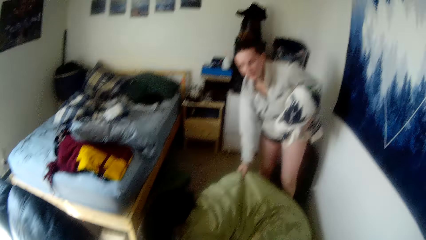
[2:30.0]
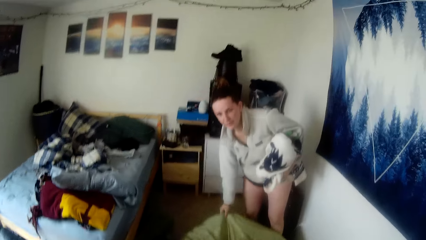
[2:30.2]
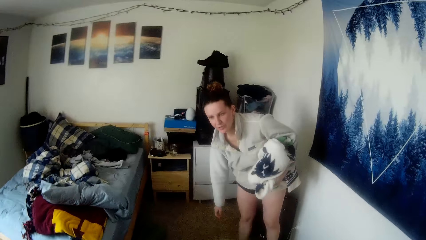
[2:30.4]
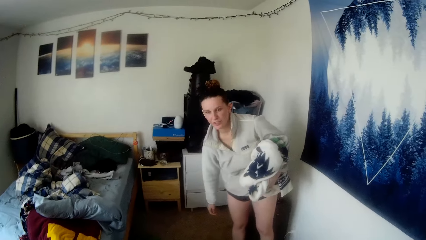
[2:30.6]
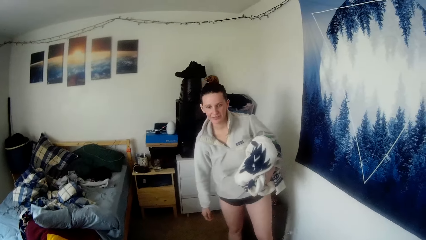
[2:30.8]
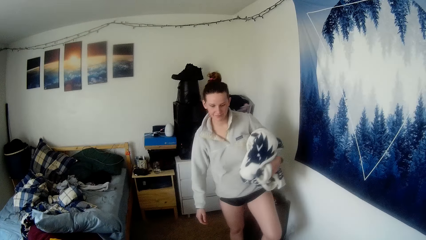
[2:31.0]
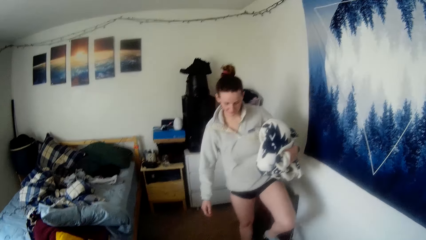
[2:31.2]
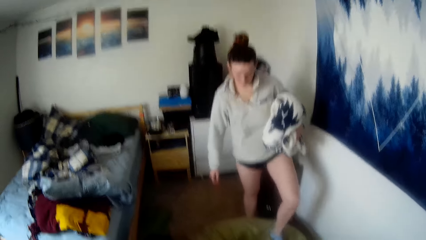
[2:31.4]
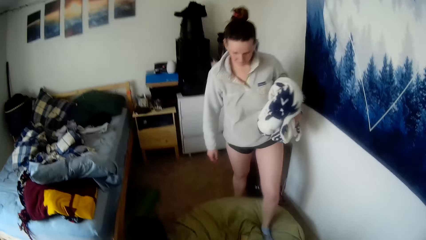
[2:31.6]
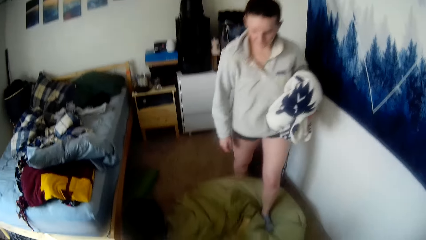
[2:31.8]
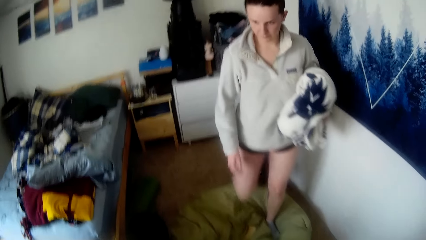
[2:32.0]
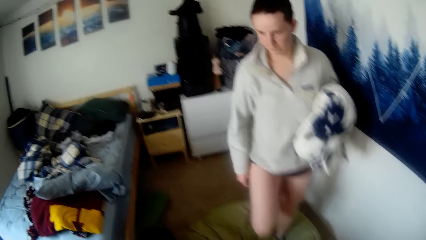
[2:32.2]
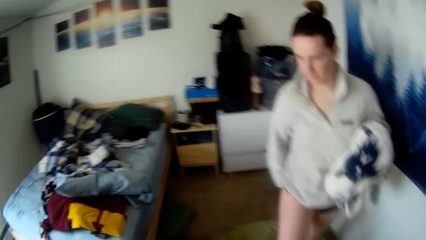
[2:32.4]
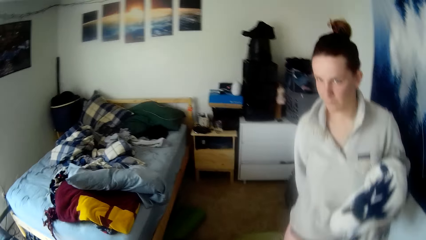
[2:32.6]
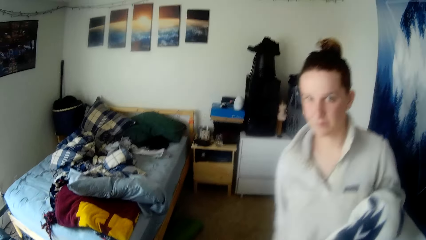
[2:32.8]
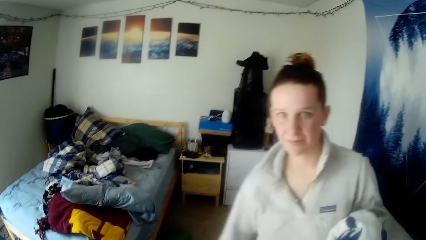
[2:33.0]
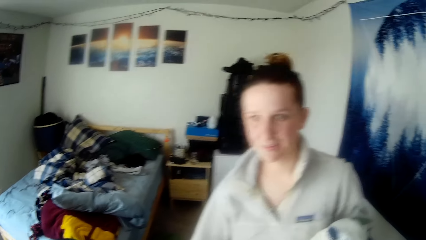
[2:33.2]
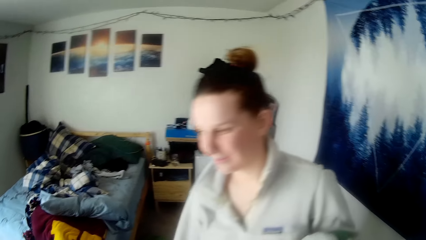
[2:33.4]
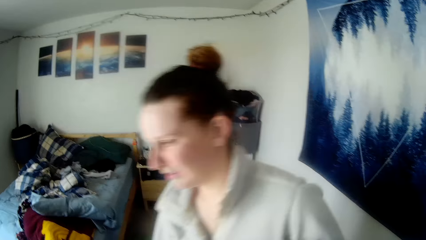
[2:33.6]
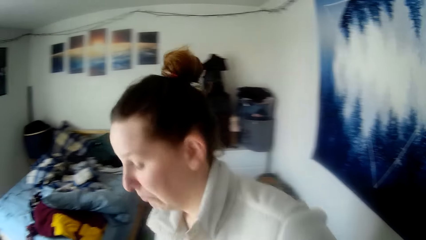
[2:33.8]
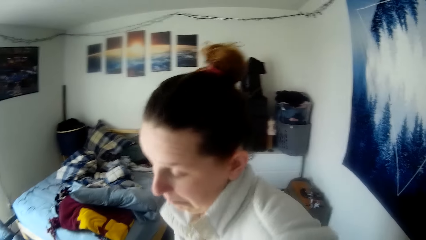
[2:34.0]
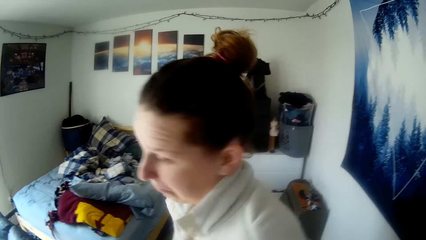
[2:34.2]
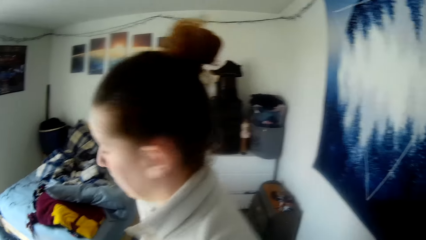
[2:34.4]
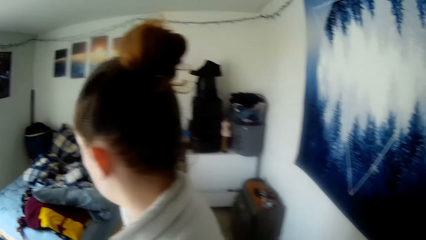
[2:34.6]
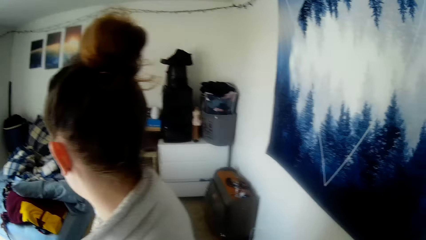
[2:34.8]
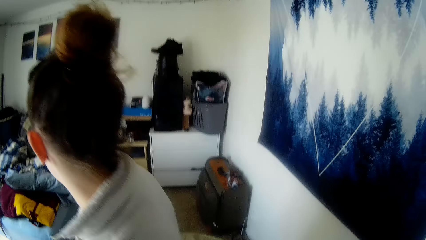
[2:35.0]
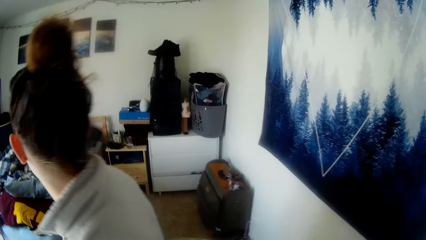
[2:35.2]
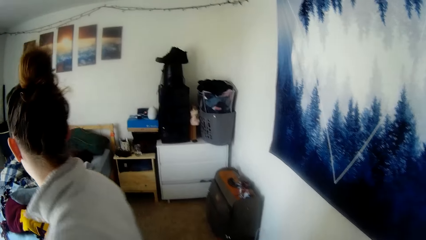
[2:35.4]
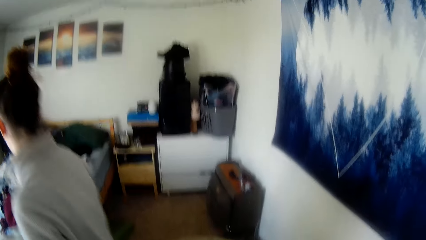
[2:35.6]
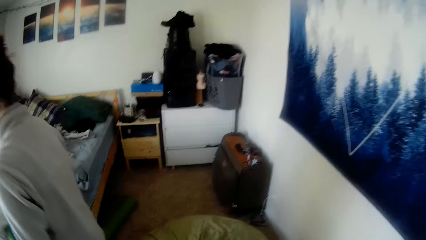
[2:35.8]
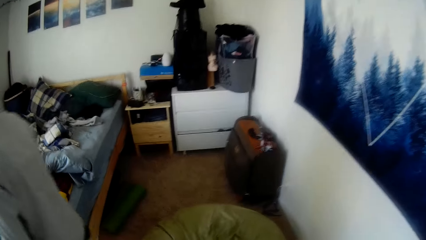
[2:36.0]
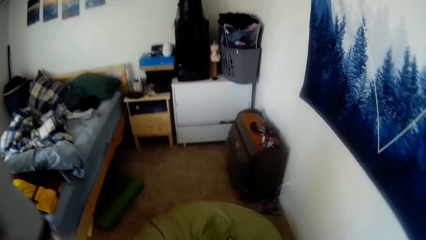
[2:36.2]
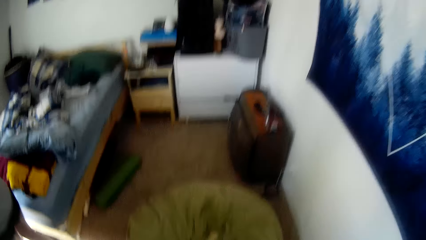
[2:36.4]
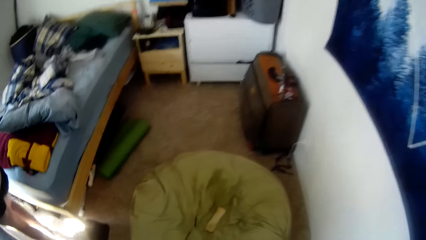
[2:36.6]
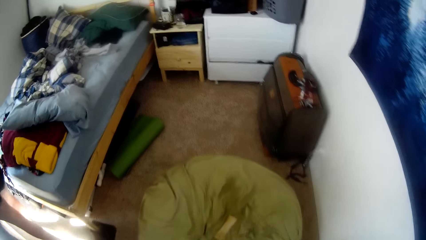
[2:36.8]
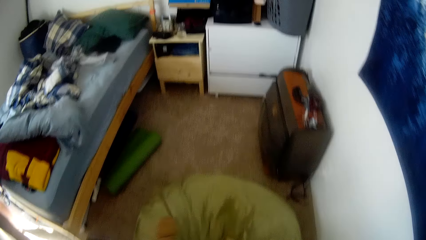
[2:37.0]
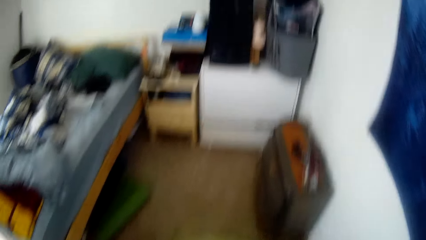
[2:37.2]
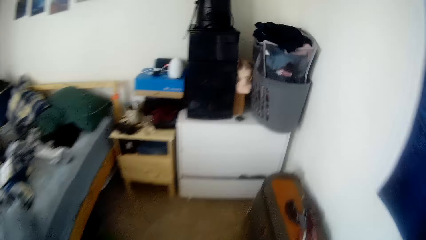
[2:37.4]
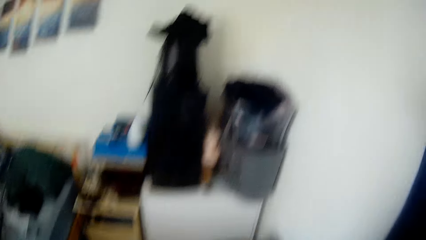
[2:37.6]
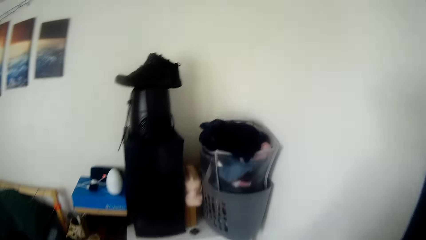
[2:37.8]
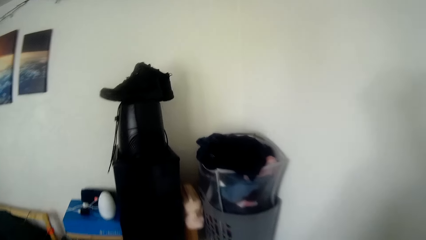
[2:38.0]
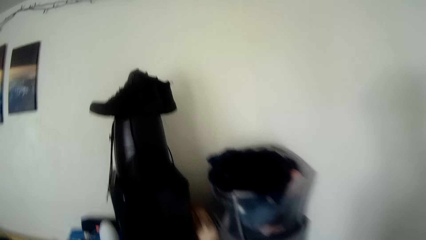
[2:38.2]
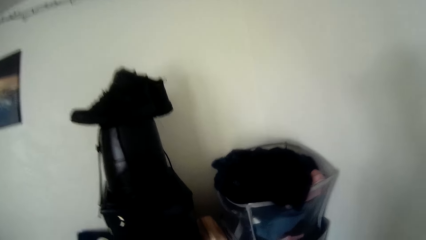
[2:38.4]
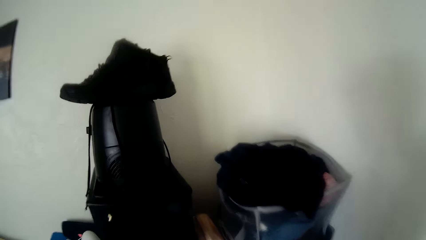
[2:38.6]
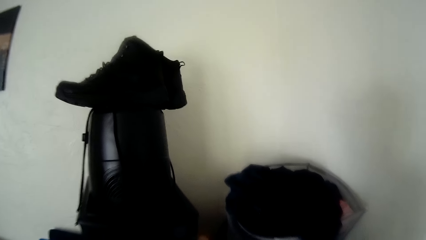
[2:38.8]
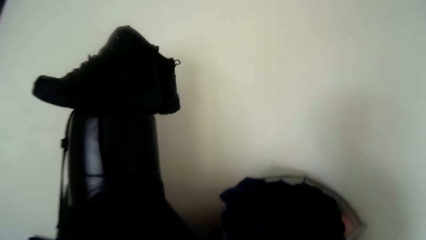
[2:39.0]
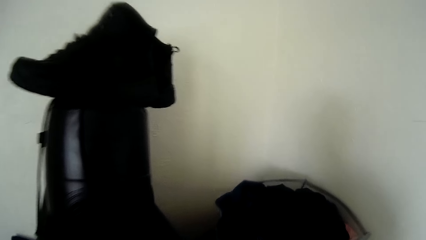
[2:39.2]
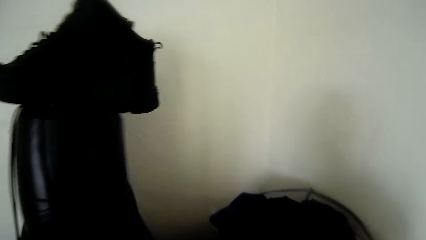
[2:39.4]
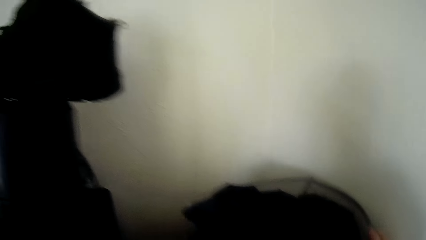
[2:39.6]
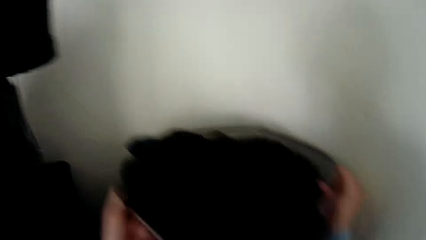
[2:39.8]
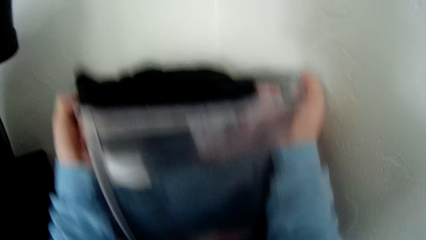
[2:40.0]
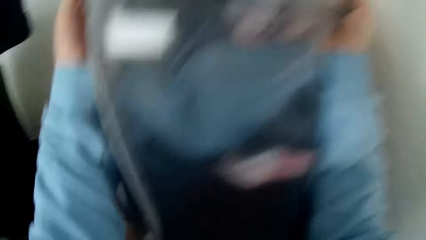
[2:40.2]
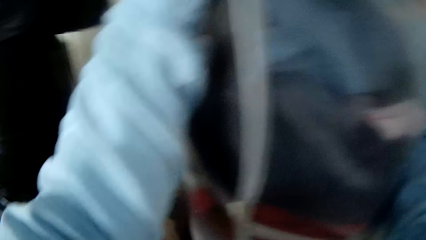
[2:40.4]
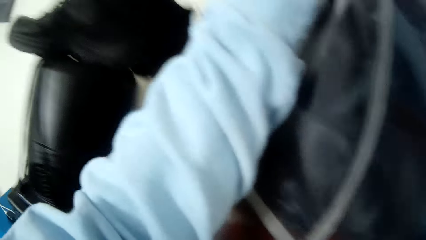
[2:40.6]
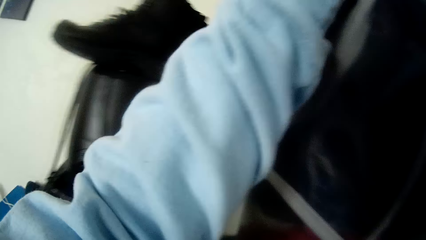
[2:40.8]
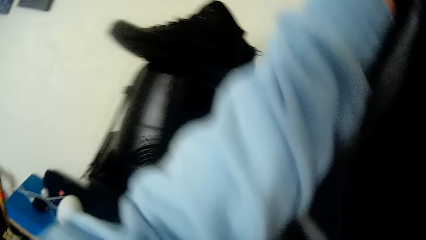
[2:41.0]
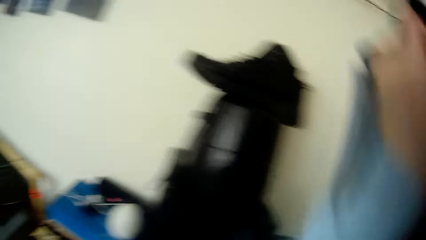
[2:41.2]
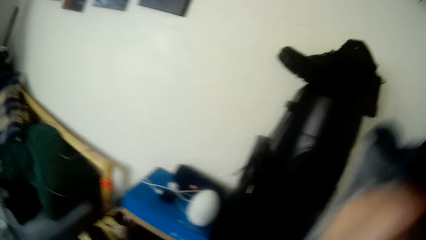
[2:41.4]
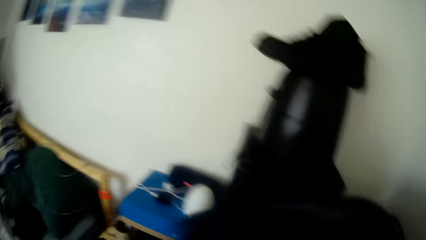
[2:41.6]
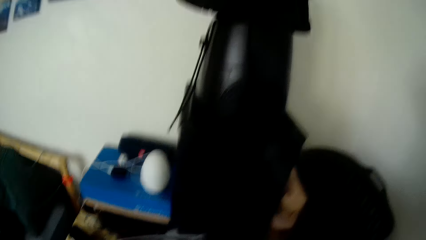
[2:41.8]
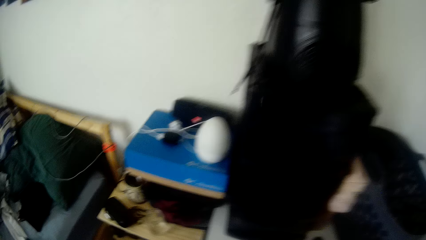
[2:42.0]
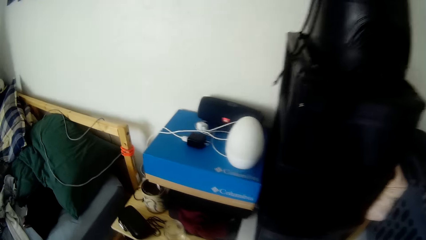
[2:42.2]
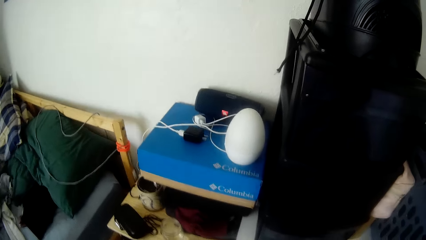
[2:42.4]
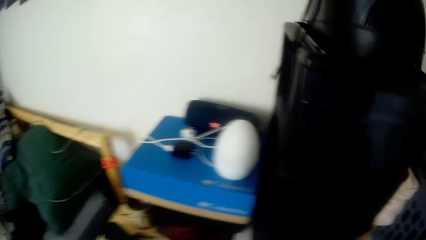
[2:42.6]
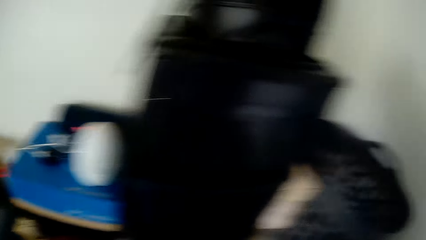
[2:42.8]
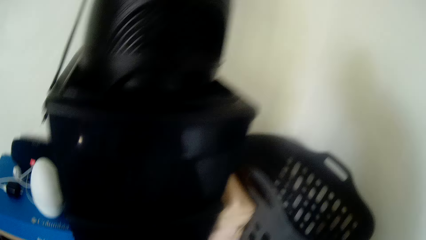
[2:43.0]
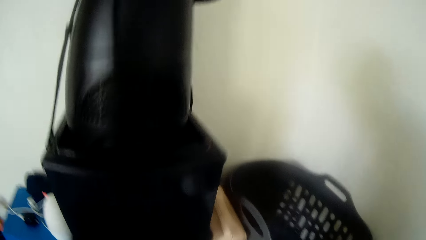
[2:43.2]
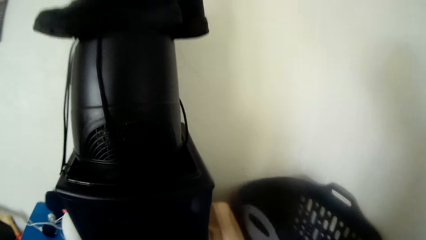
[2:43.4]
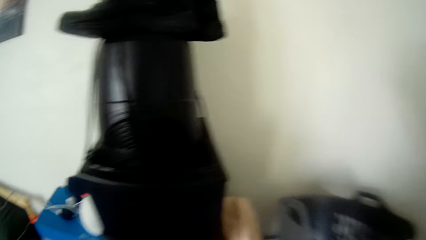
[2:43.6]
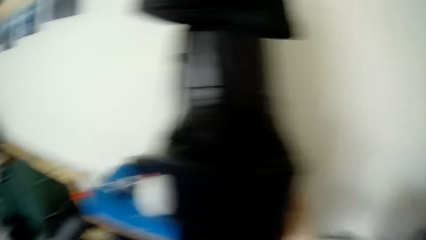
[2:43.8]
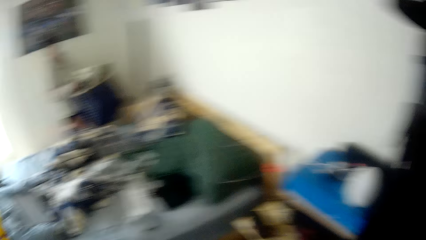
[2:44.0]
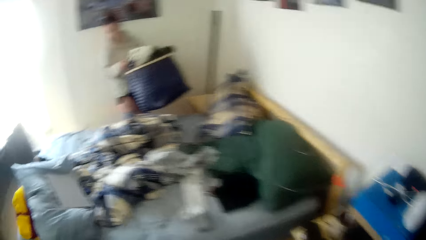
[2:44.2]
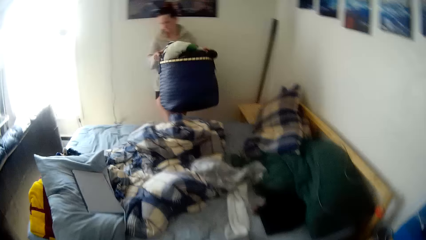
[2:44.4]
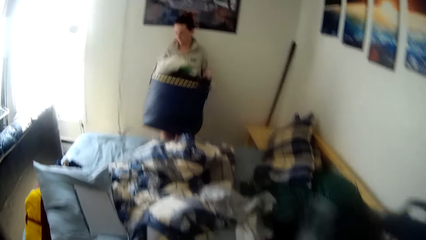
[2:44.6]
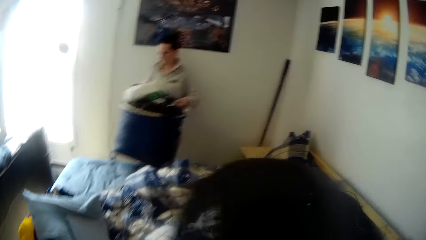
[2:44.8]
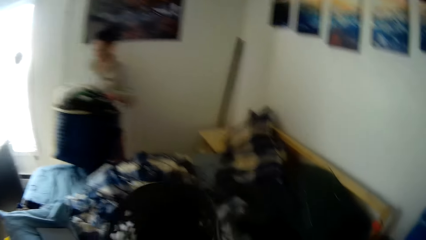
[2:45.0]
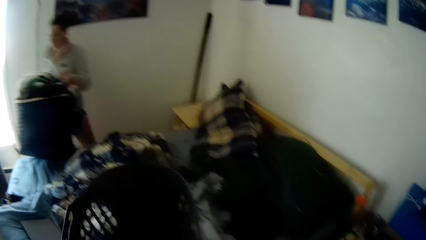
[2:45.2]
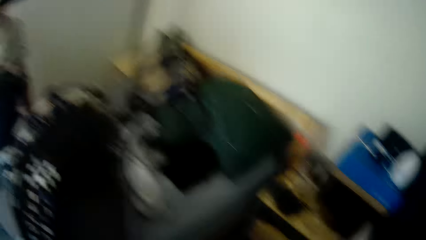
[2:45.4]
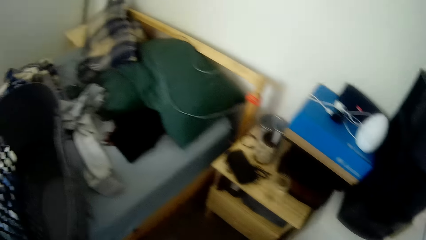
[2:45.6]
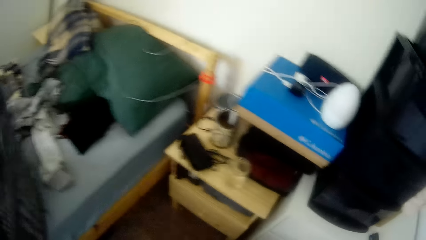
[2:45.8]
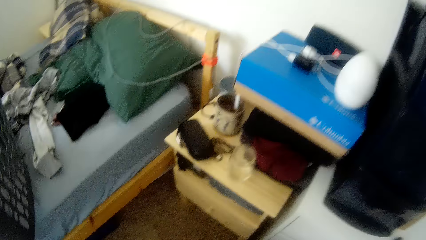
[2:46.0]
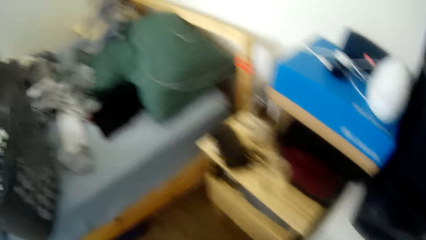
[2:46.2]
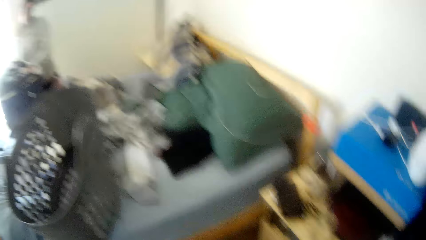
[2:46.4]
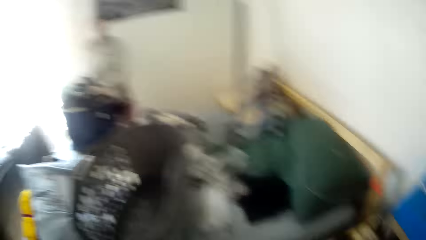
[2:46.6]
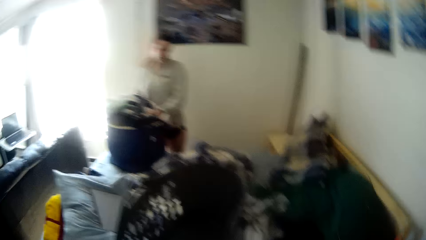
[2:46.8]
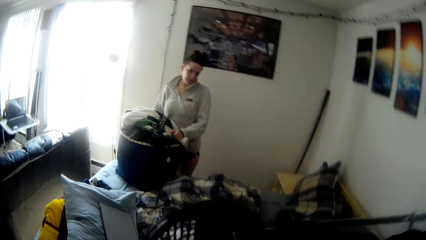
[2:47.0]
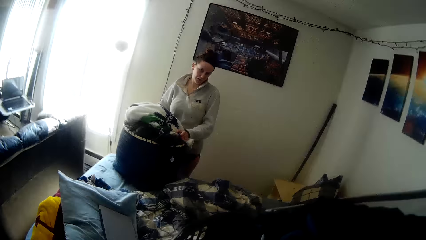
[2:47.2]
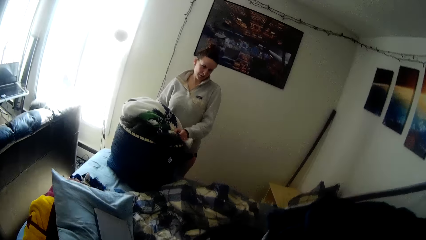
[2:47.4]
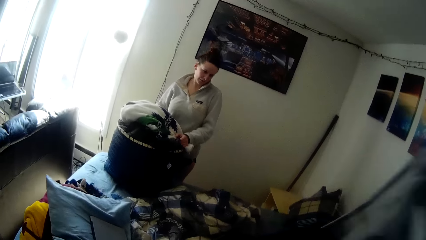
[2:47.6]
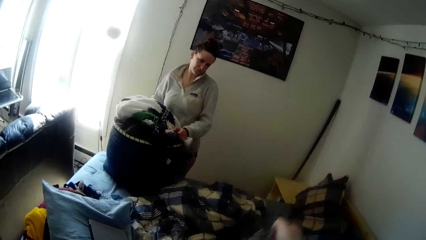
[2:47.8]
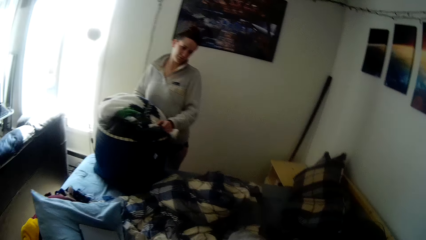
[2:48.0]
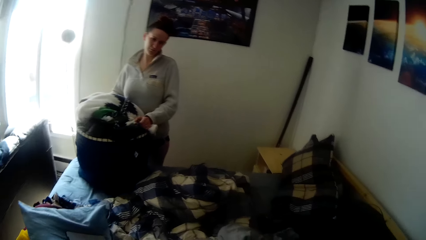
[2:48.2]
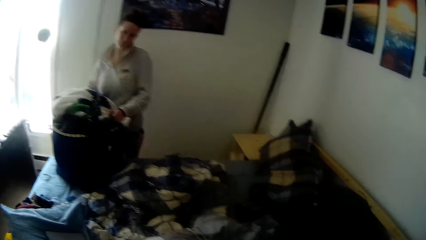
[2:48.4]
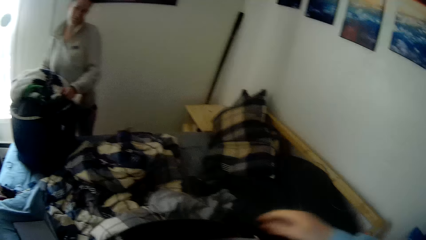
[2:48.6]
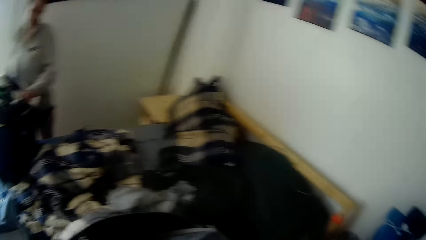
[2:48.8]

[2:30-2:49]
A woman walks around. The camera wearer walks around. They pick up the dirty clothes. They pick up a bag and place the bag on the bed.
